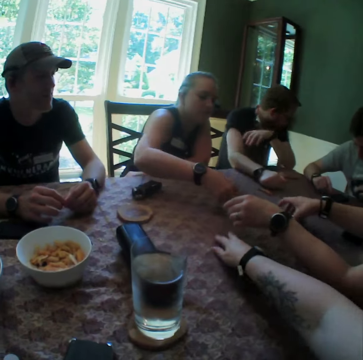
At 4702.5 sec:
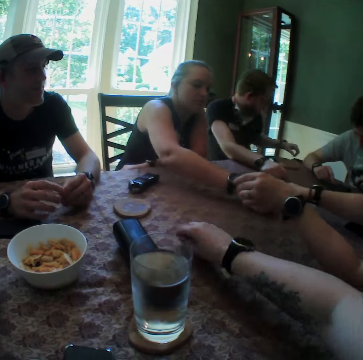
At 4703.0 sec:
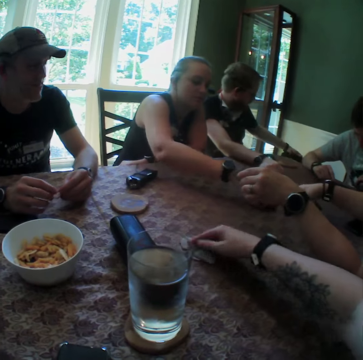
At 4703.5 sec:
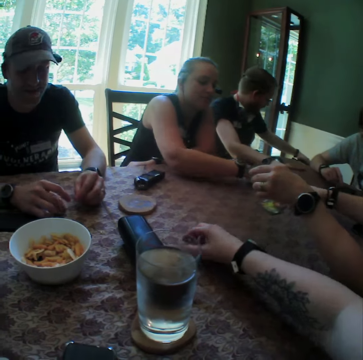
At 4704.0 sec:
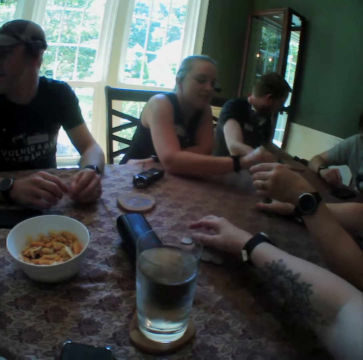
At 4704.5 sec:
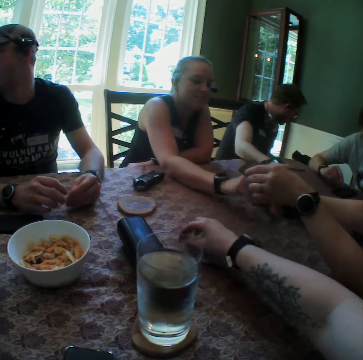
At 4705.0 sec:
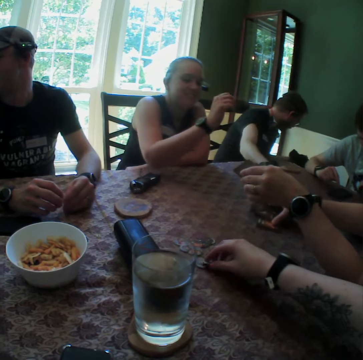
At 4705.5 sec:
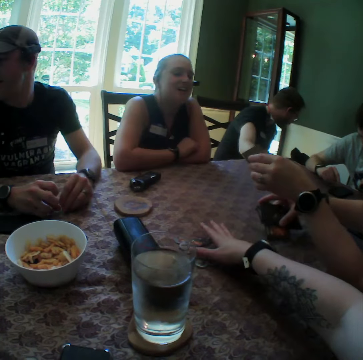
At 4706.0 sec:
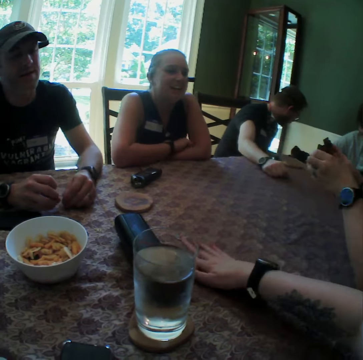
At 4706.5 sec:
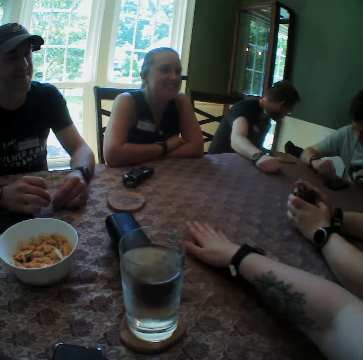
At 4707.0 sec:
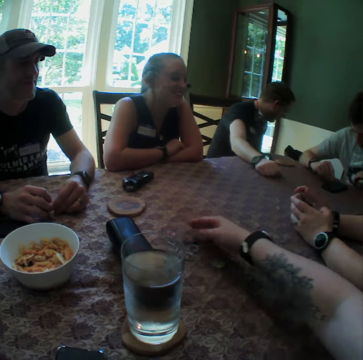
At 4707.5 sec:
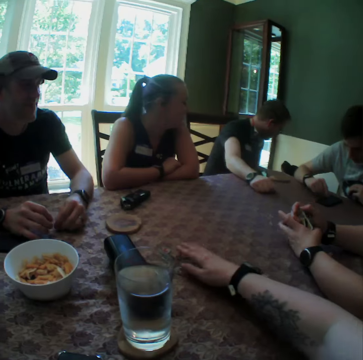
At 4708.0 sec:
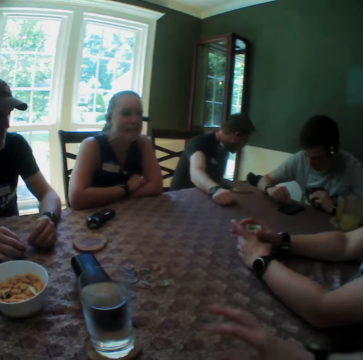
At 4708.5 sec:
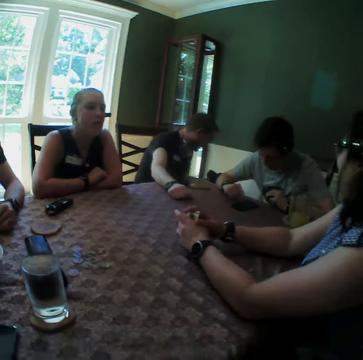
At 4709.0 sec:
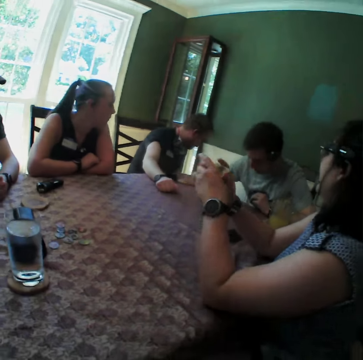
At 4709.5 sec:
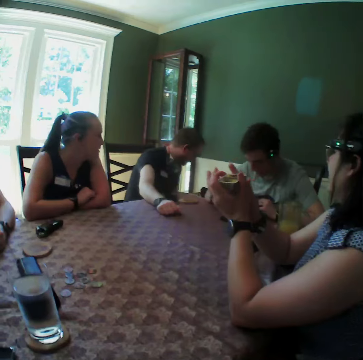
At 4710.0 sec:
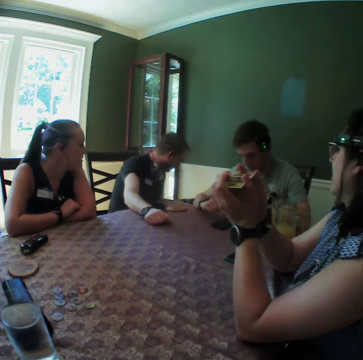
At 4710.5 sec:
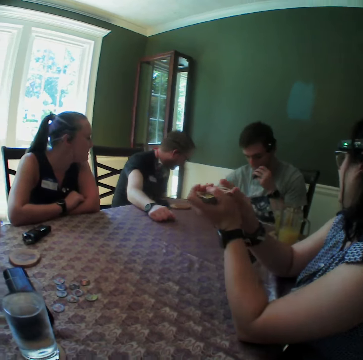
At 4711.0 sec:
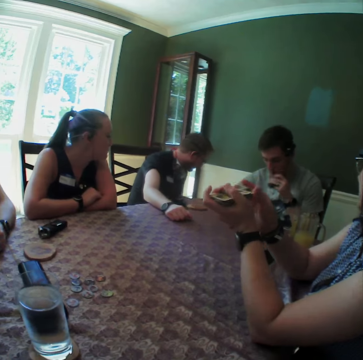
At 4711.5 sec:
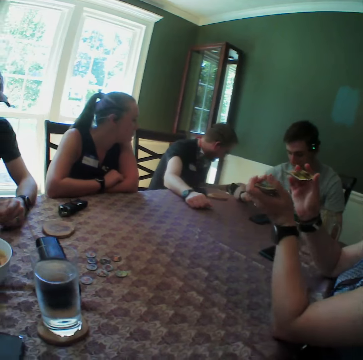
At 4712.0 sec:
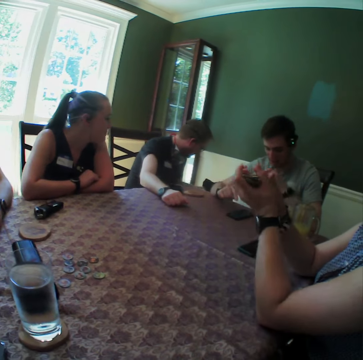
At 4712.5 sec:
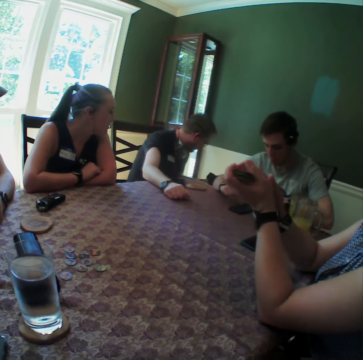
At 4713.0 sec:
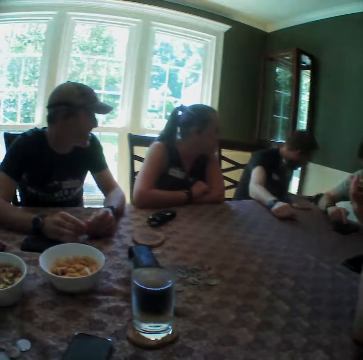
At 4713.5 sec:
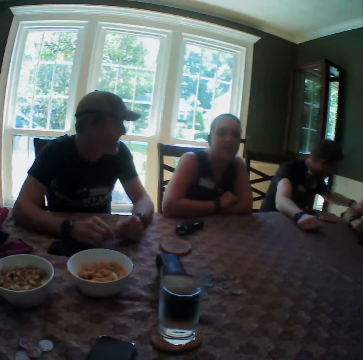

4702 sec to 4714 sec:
The camera wearer moves the chips on the table. The woman picks up the cards on the table with both hands. The camera wearer arranges the chips on the table. They look around the table. The woman shuffles the cards with both hands.

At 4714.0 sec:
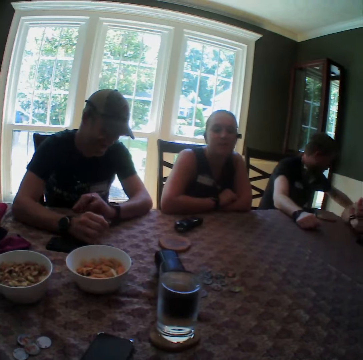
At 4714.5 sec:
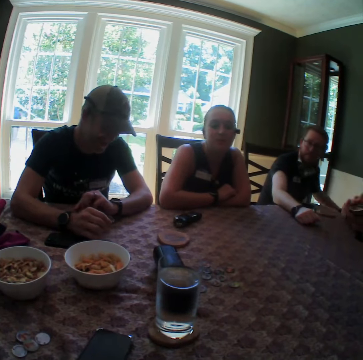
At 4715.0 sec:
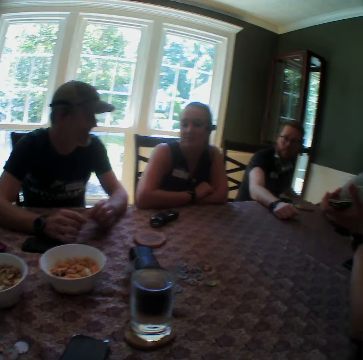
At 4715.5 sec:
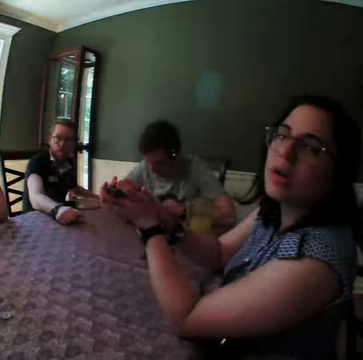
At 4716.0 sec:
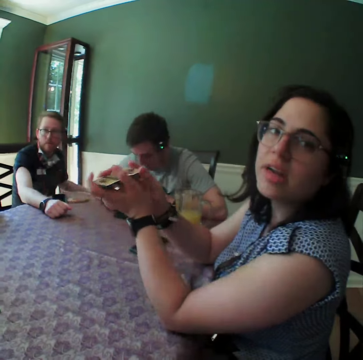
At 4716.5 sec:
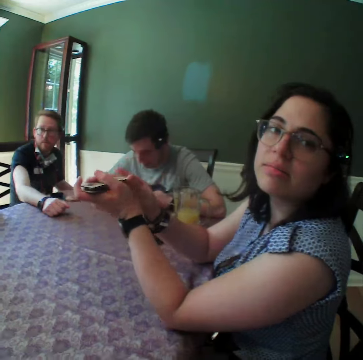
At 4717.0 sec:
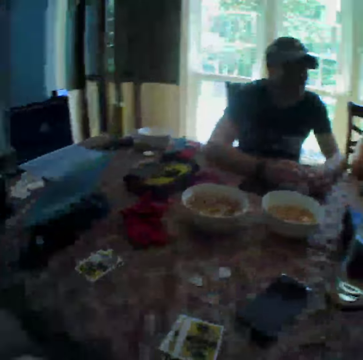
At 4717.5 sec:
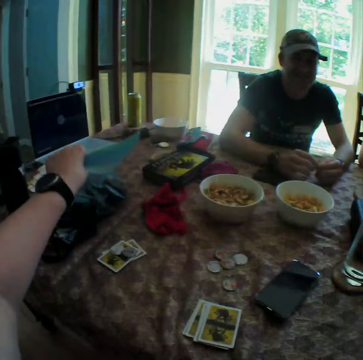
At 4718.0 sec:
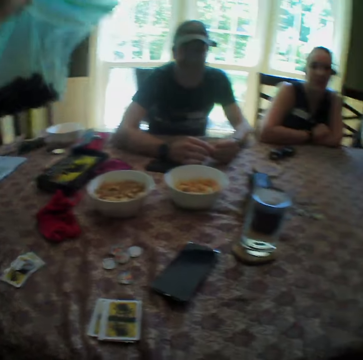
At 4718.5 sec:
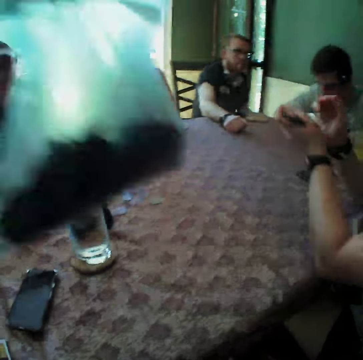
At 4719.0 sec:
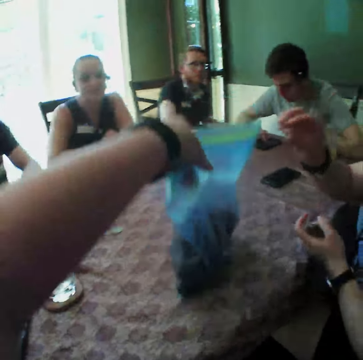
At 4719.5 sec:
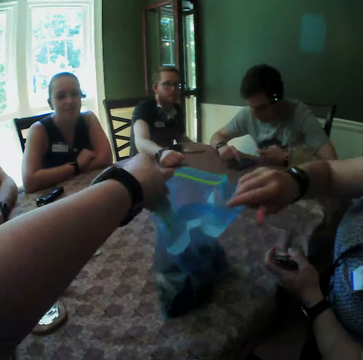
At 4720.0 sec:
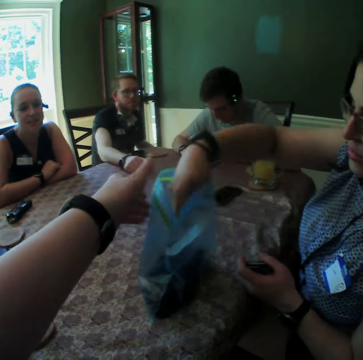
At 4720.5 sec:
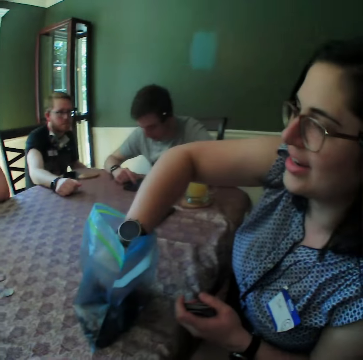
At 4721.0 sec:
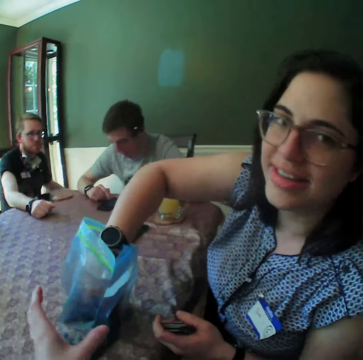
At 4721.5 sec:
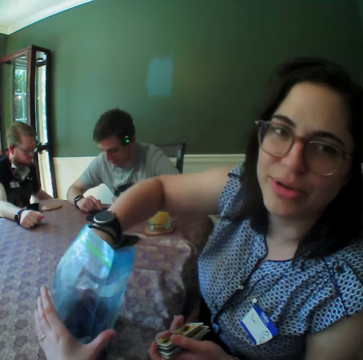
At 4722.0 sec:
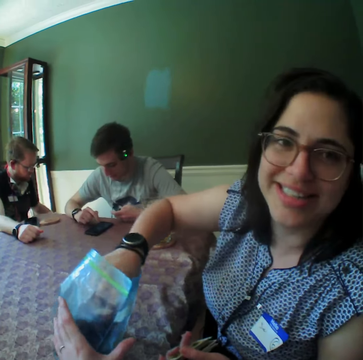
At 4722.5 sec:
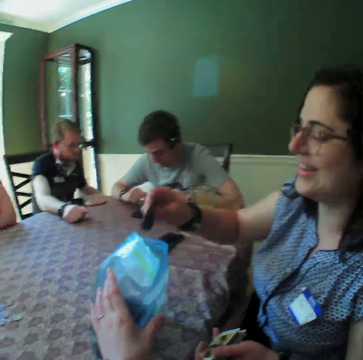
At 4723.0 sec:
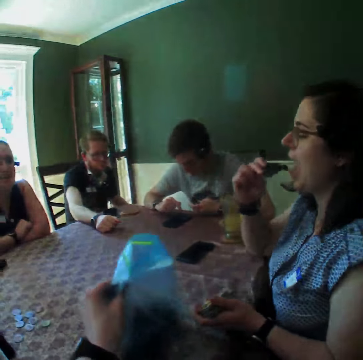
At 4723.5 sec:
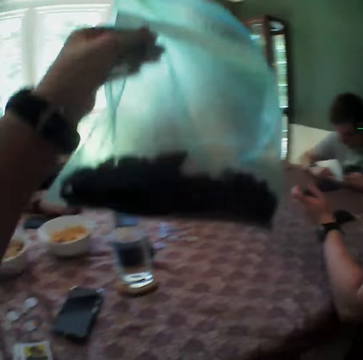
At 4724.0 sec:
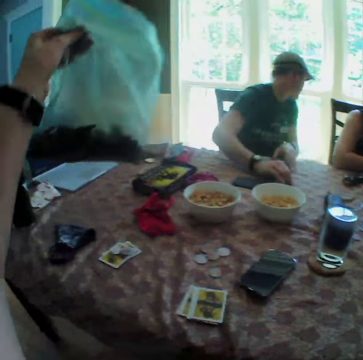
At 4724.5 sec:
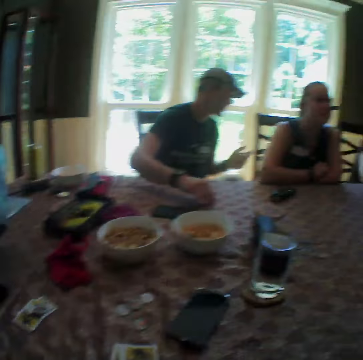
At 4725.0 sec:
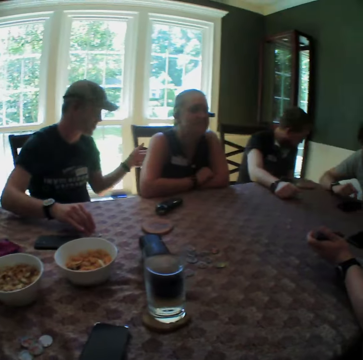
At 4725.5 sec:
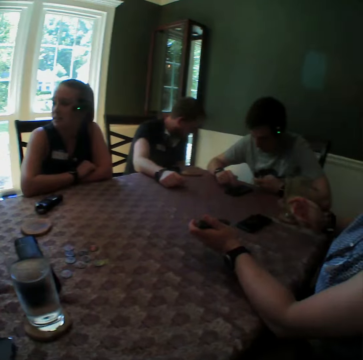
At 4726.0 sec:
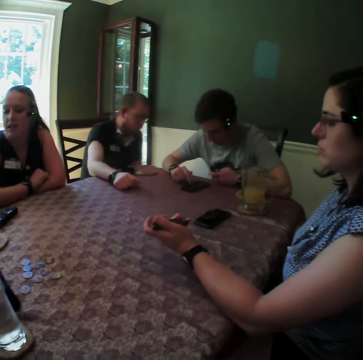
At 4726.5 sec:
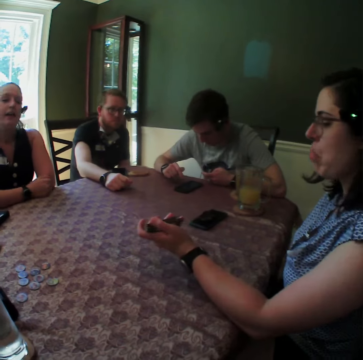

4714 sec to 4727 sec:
A woman interacts with the camera wearer. The camera wearer moves her hand. She picks a nylon bag or packet of snacks from the table with her left hand. She drops the nylon bag on the table with her left hand. The woman picks a biscuit from the packet on the table with her right hand. The woman interacts with the camera wearer. The camera wearer picks the nylon bag from the table with her left hand. She drops the nylon bag on the table with her left hand. She looks around the table.

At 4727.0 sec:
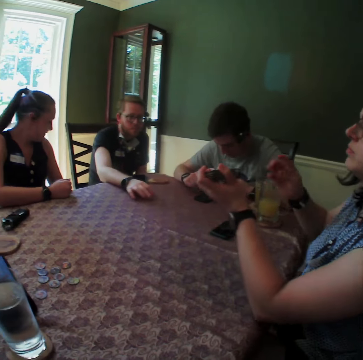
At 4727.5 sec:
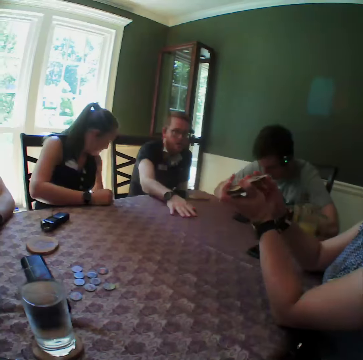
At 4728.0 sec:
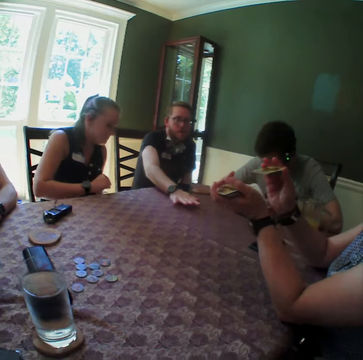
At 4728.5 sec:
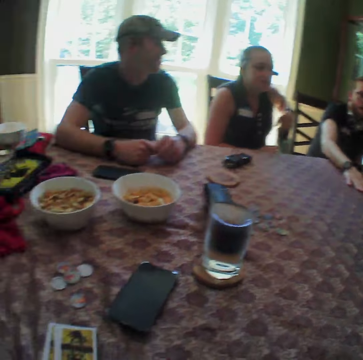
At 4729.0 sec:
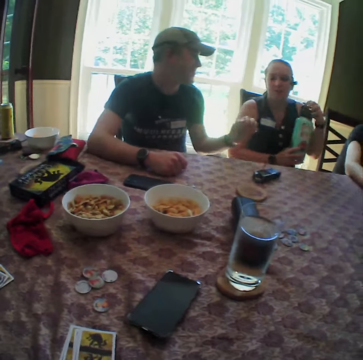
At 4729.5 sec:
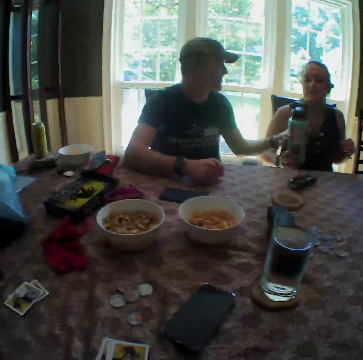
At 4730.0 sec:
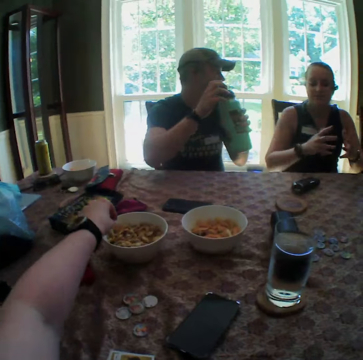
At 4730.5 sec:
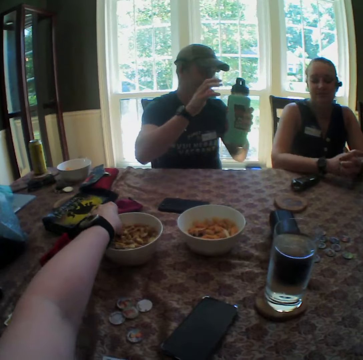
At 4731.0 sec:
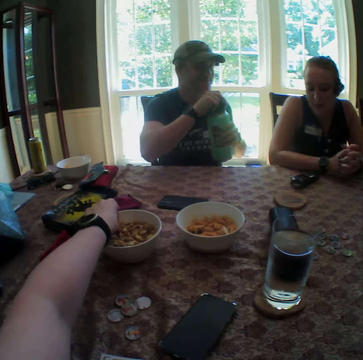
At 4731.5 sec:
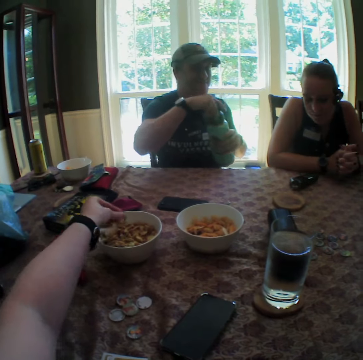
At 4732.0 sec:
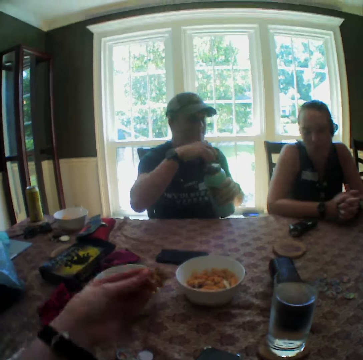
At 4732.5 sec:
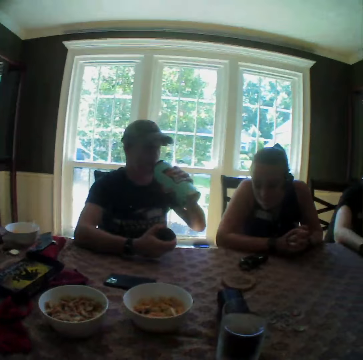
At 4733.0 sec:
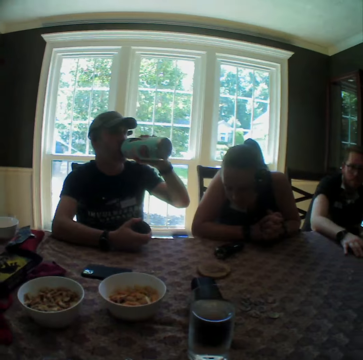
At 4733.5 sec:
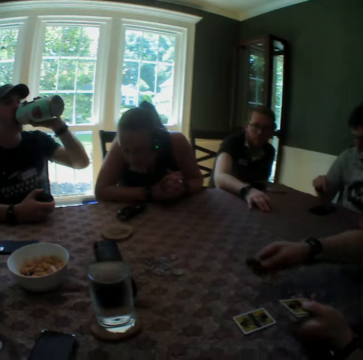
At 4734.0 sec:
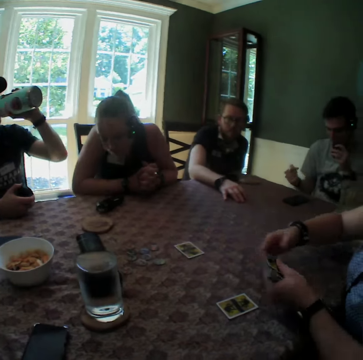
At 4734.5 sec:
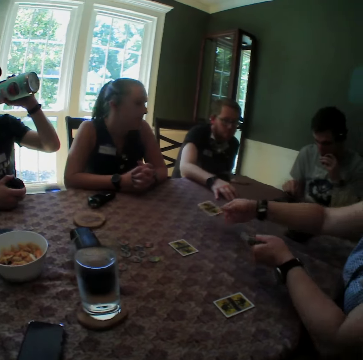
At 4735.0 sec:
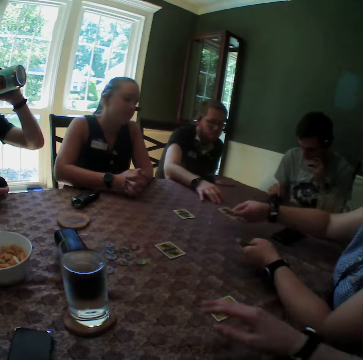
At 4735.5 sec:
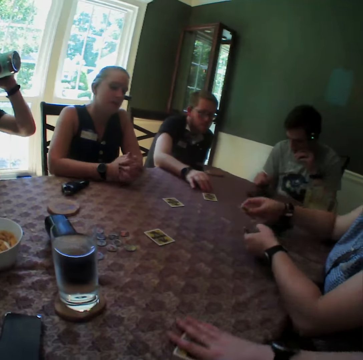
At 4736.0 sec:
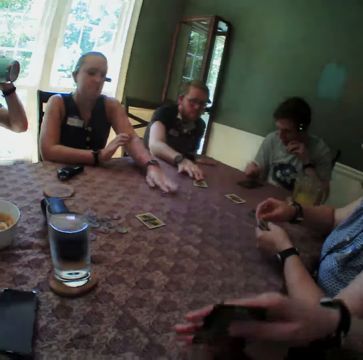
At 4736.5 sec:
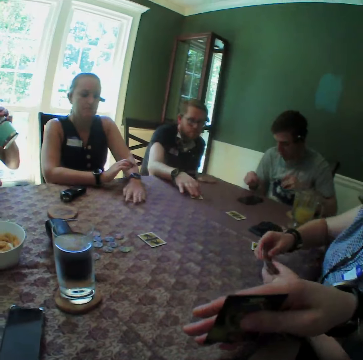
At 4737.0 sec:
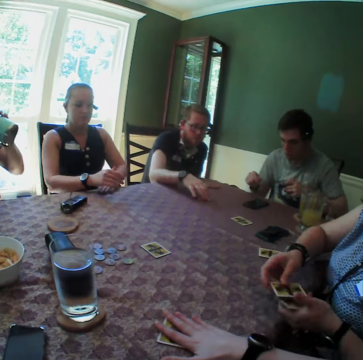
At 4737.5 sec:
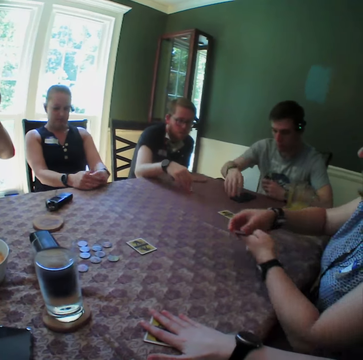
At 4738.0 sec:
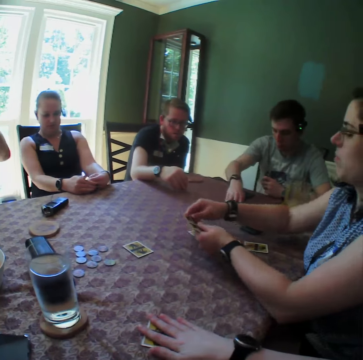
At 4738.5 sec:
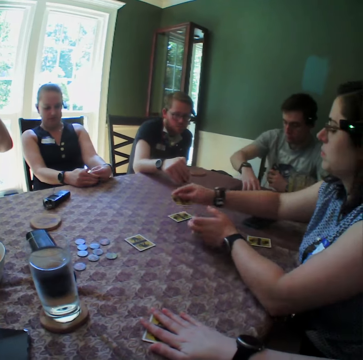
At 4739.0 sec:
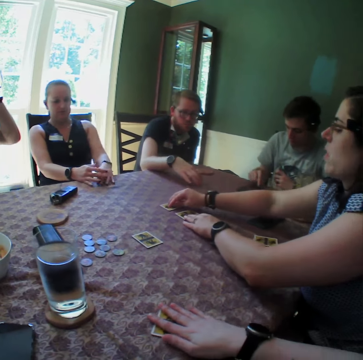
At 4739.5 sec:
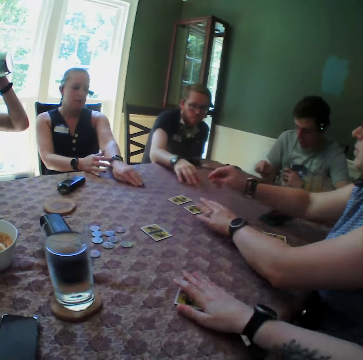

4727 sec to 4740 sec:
A woman picks the water bottle from the ground with her left hand. The woman passes the water bottle to a man with her right hand. The camera wearer picks a peanut or snack from a plate with her left hand. The man holds the water bottle with both hands and opens the water bottle with his right hand. The camera wearer eats the snack. Another woman drops the card on the table with her right hand. The camera wearer looks around the table. The other woman drops the card on the table with her right hand repeatedly. The camera wearer takes the card from the table. Another man drags the card with his right hand. The first woman drags the card with her left hand. A third man operates the phone on the table with his right hand. The camera wearer looks at the card. The other woman drops the card on the table with her right hand. The camera wearer holds the card on the table. The other woman drops the card on the table with her right hand. She drops the card on the table with her right hand again.
